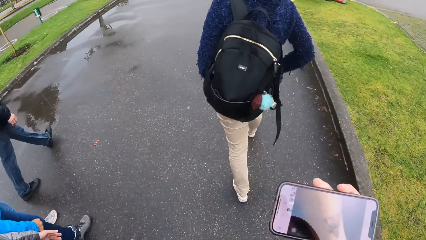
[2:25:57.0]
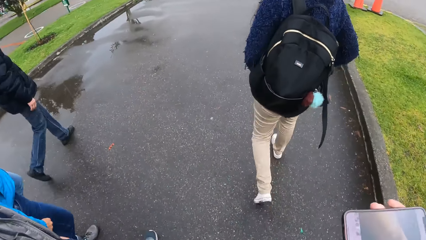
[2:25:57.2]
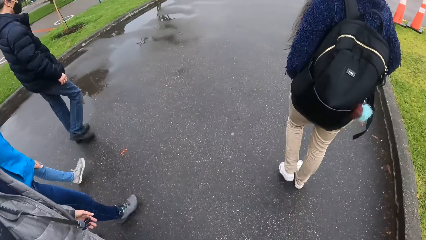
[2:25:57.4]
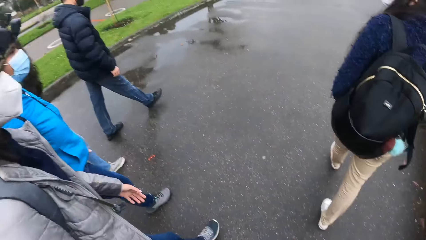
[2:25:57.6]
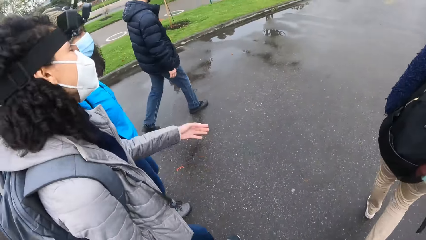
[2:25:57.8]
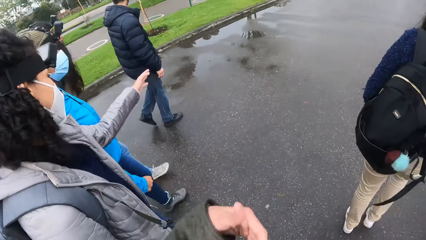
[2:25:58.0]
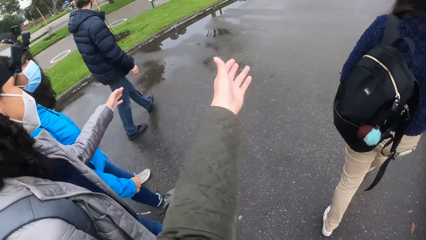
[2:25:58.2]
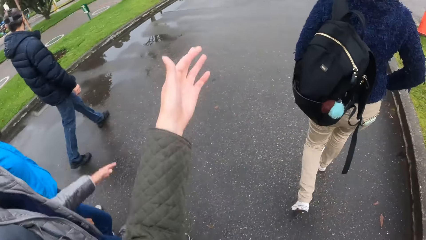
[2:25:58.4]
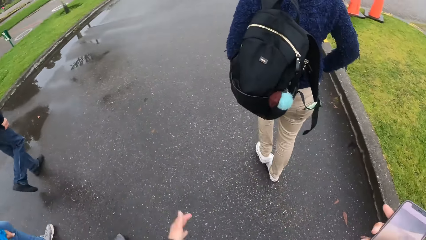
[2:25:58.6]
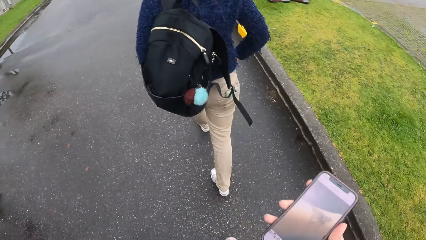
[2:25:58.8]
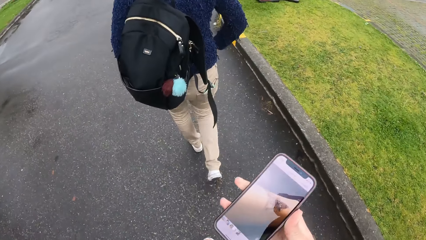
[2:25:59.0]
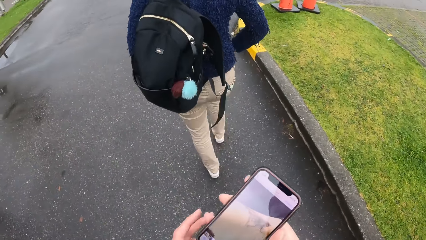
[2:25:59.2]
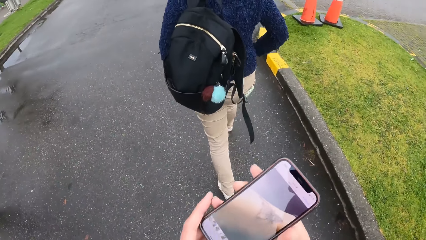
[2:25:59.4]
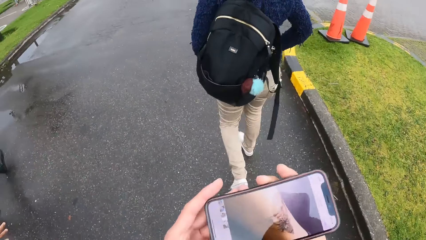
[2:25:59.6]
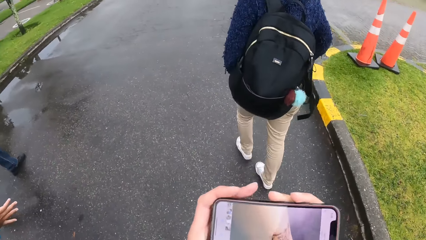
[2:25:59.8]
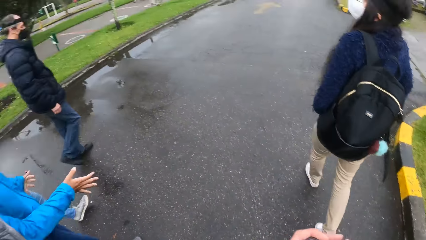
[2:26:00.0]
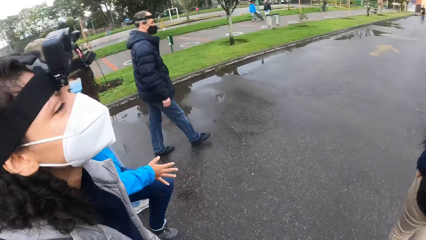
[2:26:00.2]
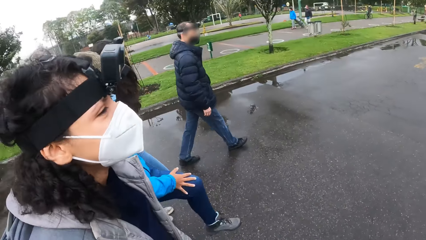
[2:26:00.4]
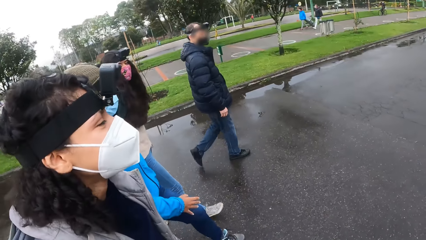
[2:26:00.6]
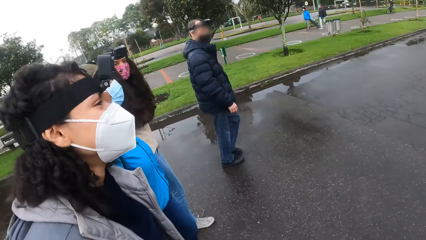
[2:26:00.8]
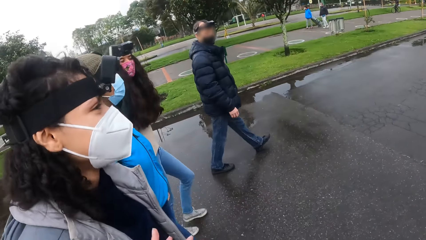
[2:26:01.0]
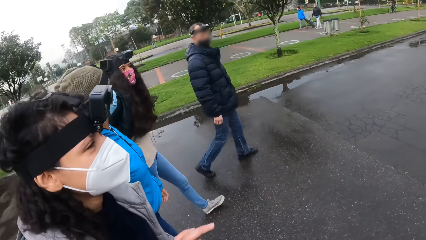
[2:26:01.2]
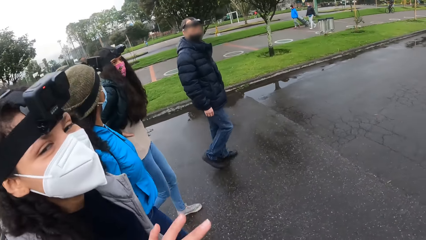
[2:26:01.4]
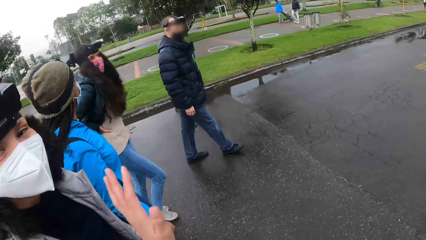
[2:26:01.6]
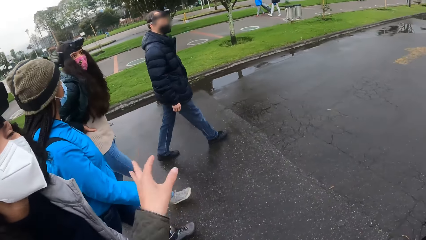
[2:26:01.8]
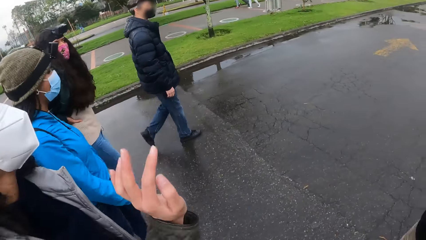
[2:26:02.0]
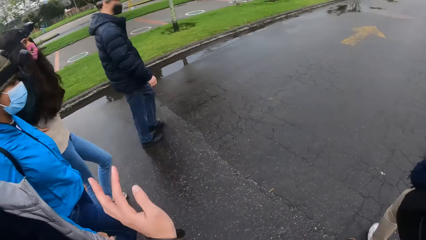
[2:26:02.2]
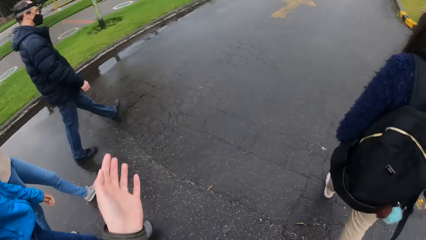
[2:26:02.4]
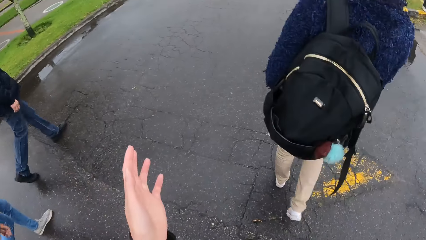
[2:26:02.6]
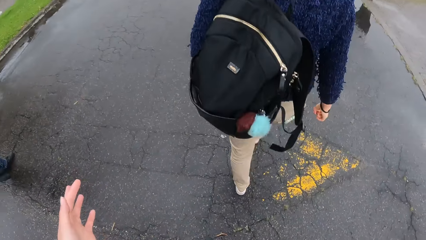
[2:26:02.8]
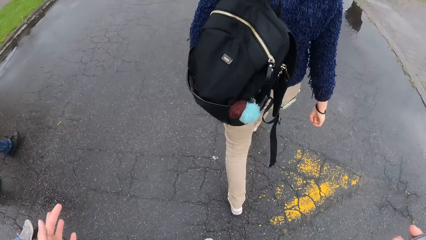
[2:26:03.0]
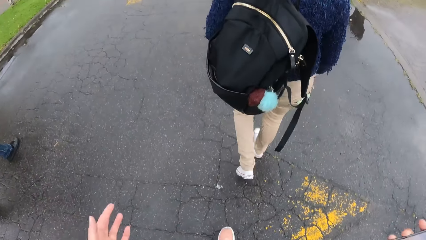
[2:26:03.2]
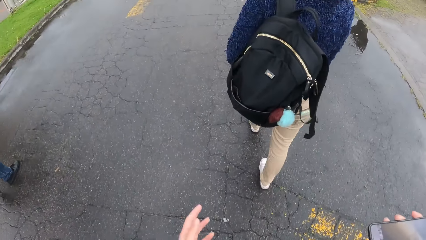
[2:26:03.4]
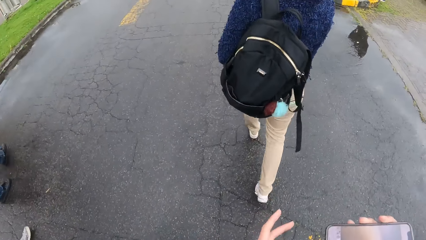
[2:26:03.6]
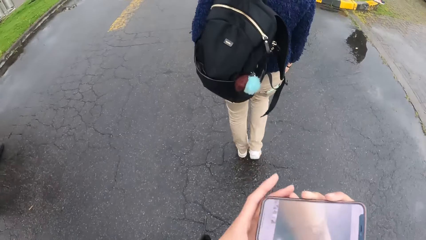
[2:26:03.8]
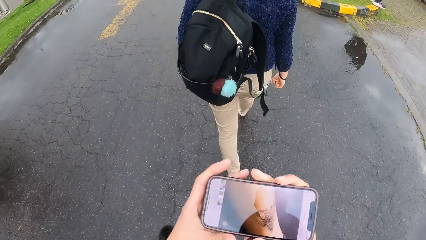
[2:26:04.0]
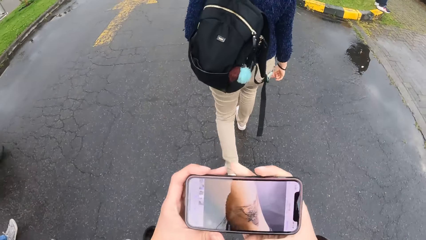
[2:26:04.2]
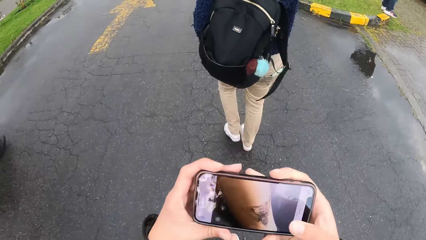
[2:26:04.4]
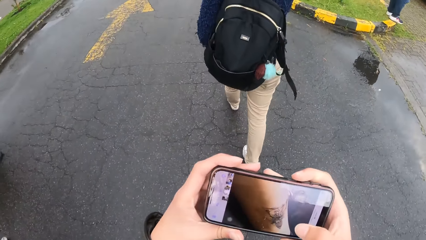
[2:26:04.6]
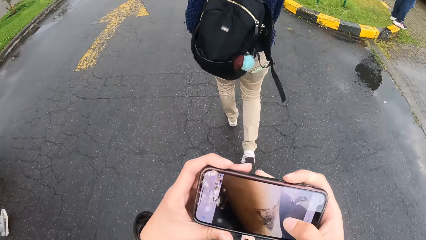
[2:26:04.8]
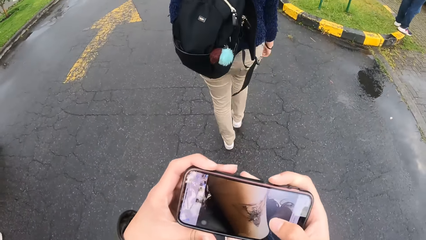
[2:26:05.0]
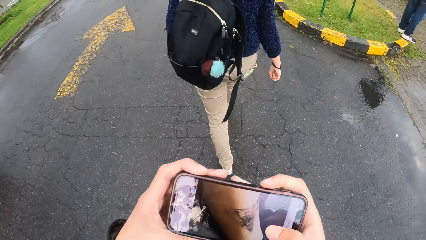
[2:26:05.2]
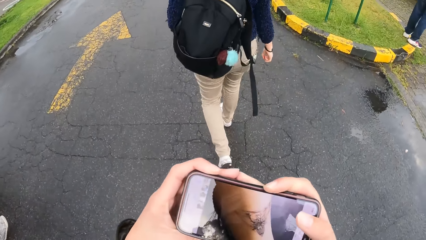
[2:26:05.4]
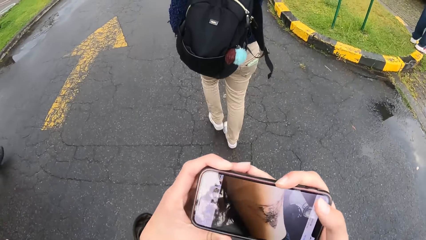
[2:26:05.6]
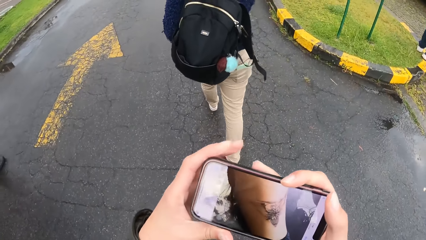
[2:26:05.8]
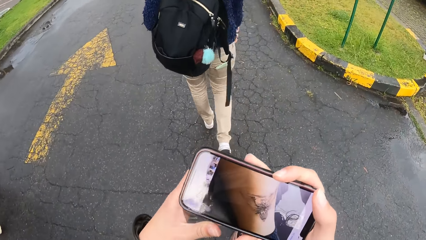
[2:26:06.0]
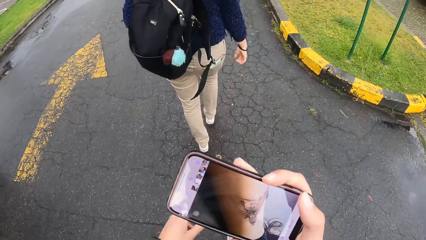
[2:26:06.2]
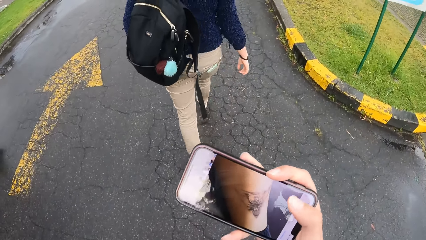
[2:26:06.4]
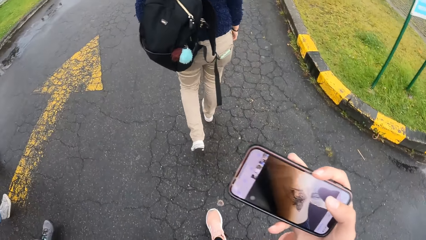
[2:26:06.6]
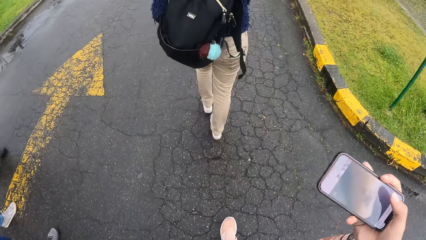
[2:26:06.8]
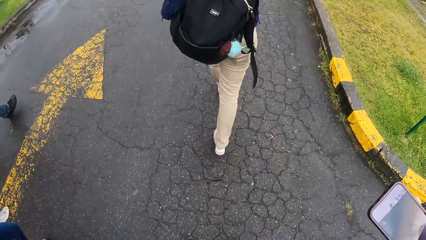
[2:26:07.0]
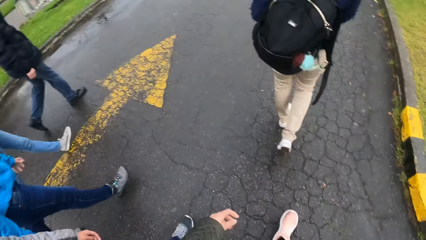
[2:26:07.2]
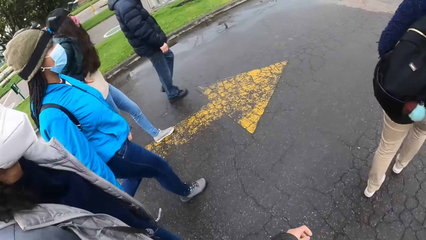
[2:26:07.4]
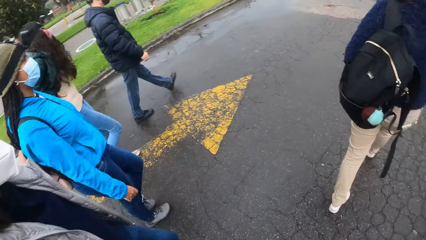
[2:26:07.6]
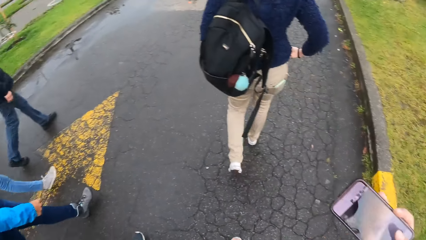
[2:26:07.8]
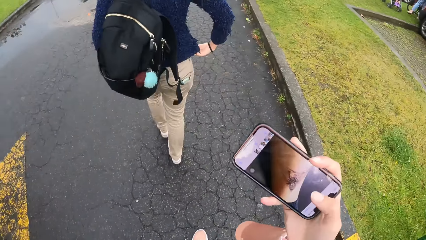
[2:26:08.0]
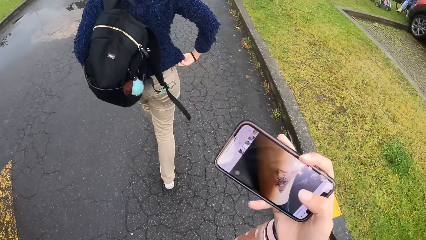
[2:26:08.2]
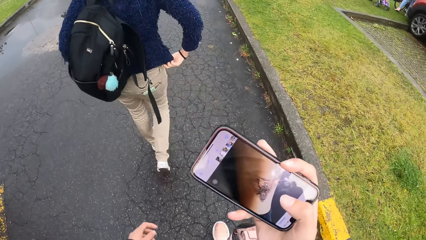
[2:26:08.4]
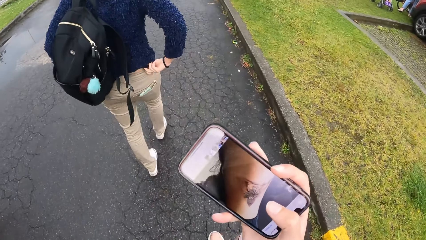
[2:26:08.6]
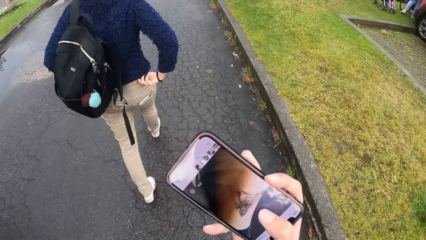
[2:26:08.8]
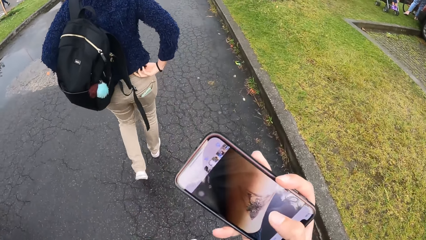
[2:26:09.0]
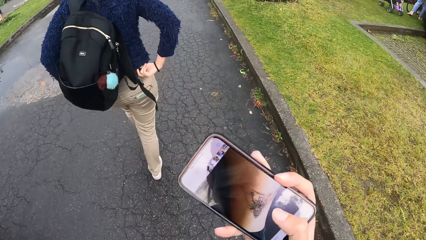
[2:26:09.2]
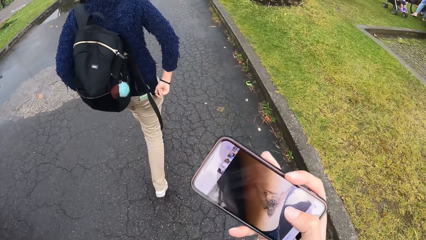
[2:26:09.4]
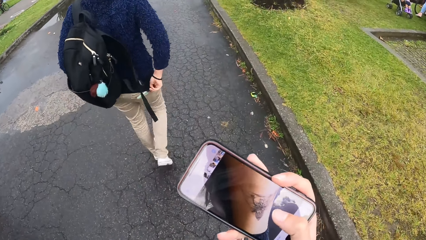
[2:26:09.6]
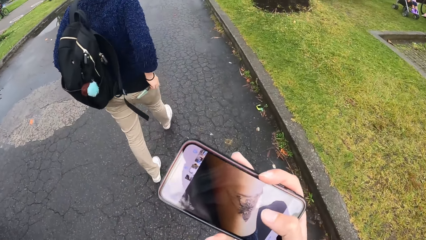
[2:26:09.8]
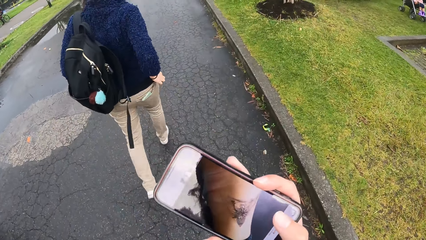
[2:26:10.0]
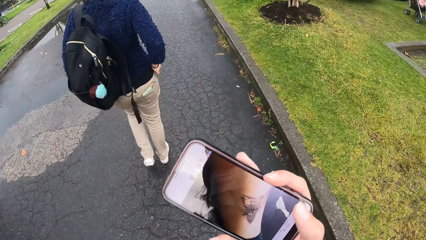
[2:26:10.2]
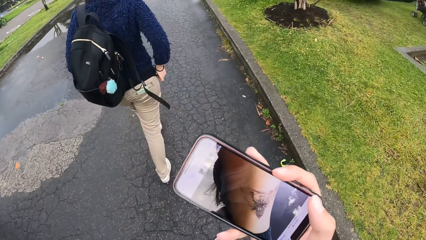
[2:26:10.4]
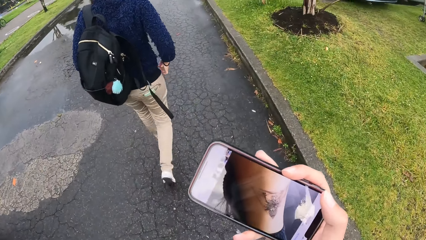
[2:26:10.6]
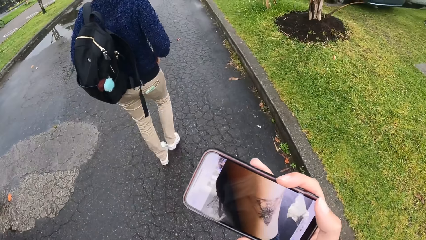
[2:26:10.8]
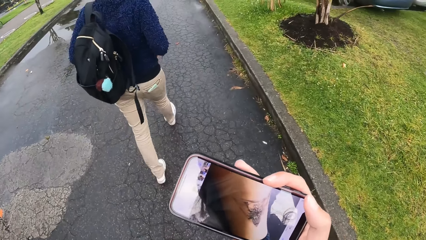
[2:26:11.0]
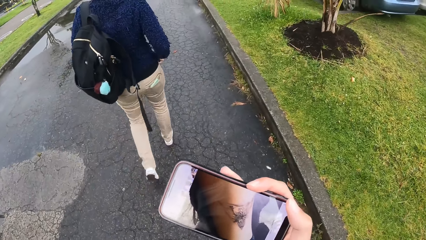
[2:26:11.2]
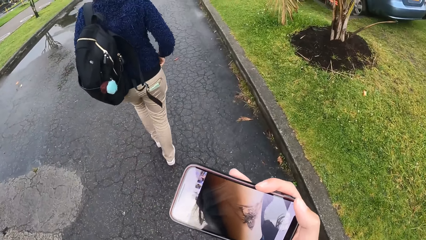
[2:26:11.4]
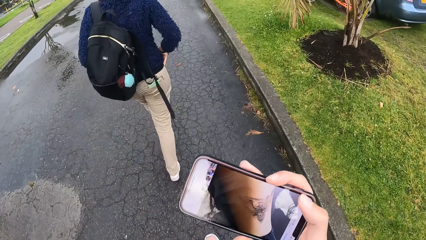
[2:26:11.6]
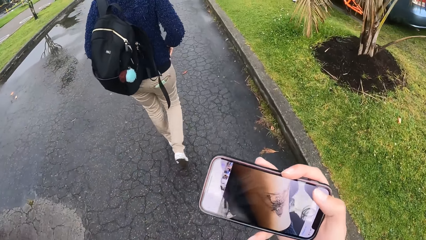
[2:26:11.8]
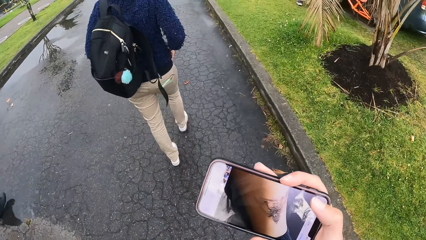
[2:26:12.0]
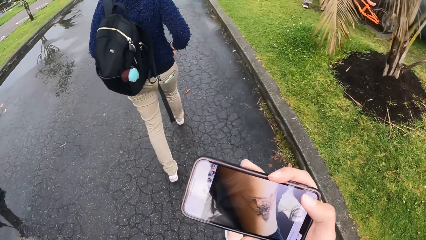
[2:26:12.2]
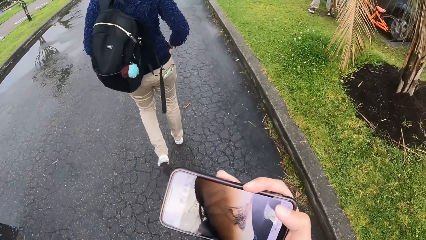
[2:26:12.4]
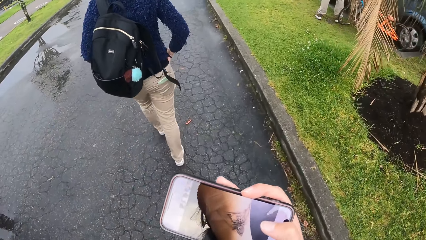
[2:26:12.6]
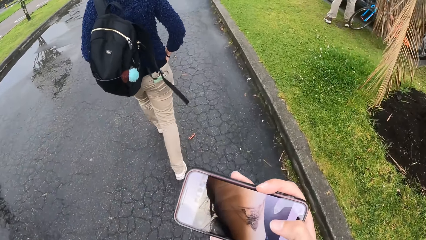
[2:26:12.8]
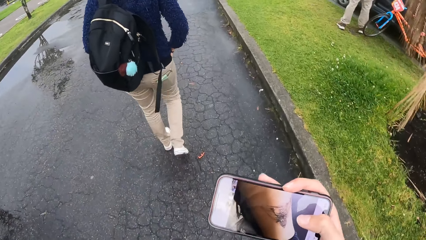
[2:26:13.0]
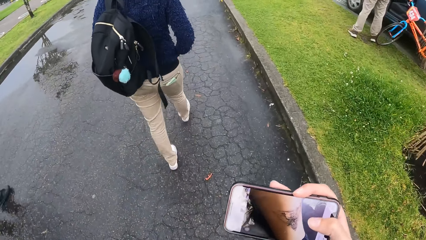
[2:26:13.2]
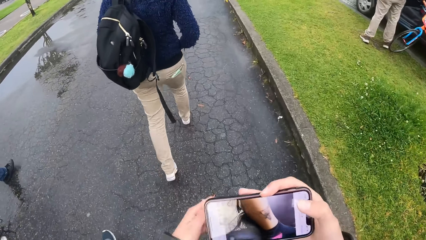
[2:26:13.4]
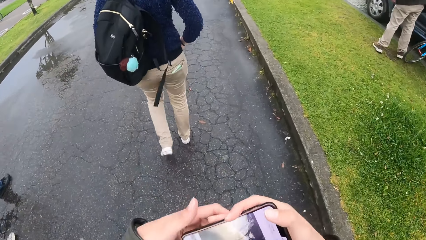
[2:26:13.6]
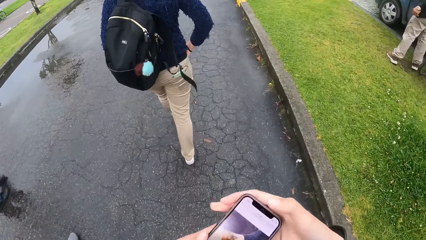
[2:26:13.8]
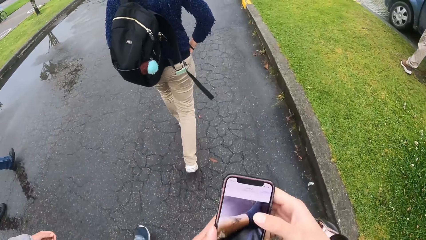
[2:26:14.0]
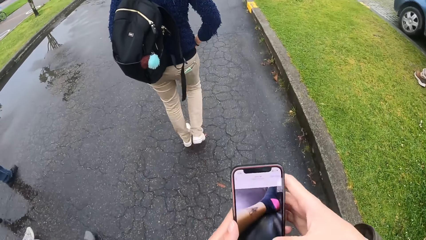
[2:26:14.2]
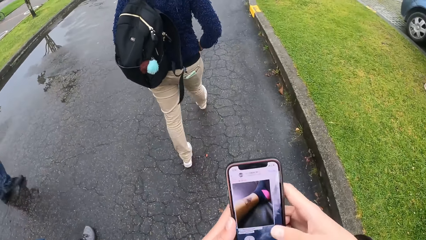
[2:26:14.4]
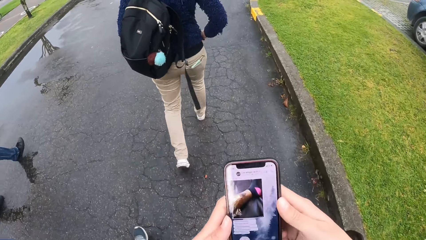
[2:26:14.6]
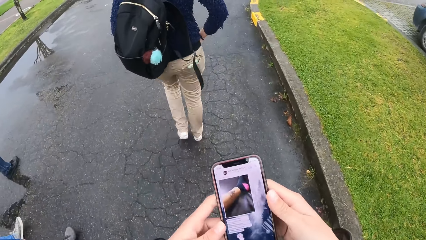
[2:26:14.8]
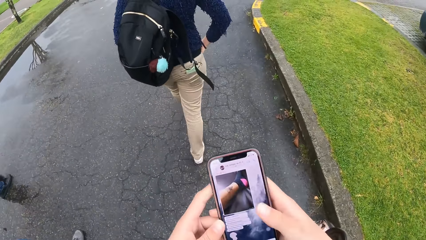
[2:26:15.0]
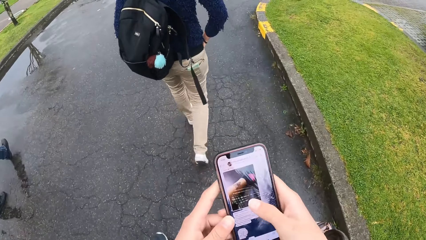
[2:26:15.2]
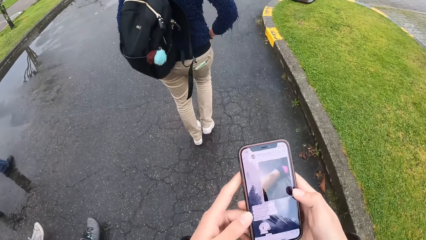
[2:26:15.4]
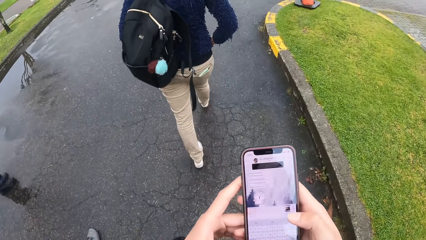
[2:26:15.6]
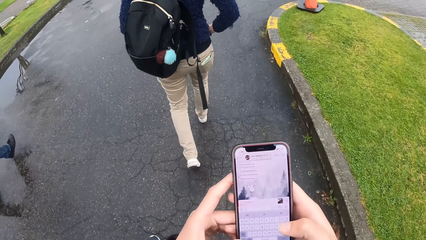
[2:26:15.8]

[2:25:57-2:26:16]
A woman gestures with her left hand. The camera wearer gestures with her left hand. She operates the phone in both hands. Another woman hits her left leg with her right hand. The camera wearer looks around. She gestures with her left hand. She operates the phone with both hands. She operates the phone in her right hand. A third woman puts her right hand into the trouser pocket. The camera wearer operates the phone with both hands.
